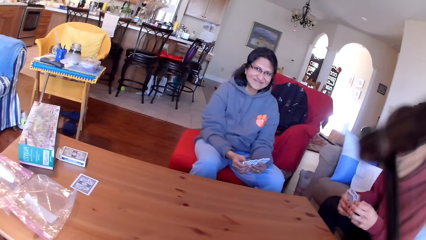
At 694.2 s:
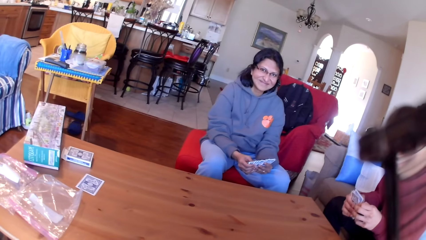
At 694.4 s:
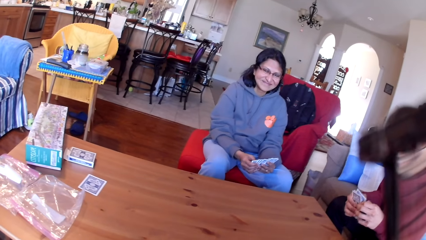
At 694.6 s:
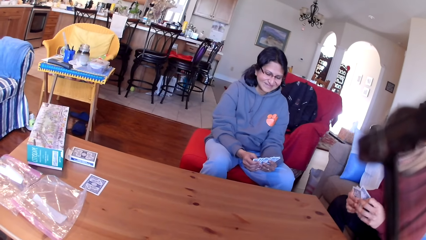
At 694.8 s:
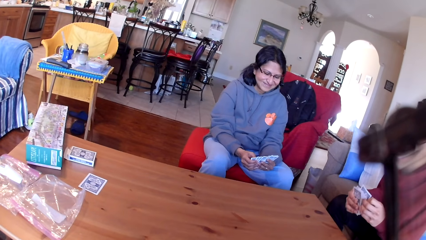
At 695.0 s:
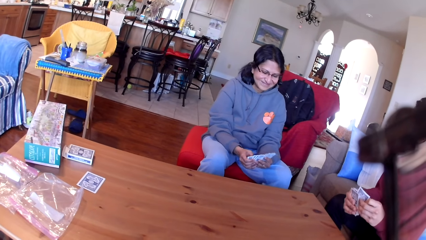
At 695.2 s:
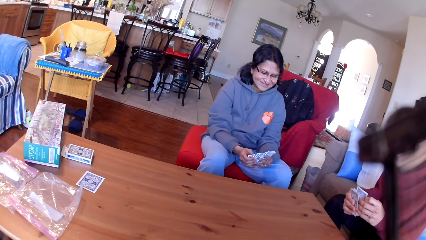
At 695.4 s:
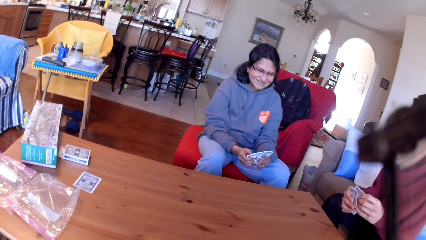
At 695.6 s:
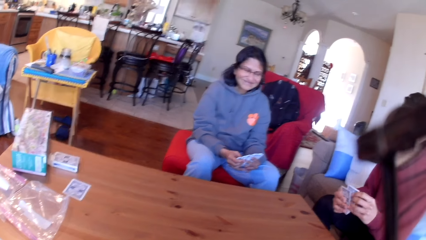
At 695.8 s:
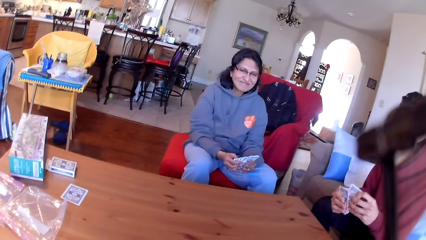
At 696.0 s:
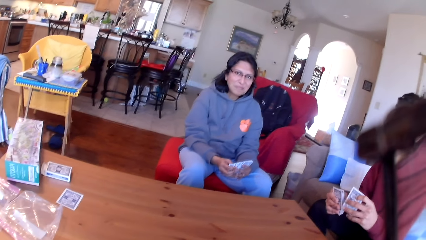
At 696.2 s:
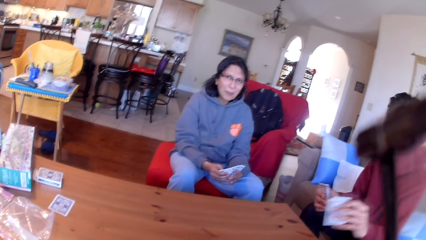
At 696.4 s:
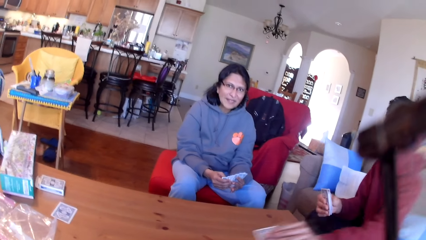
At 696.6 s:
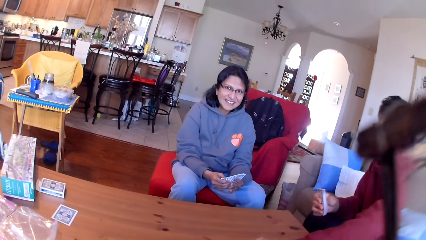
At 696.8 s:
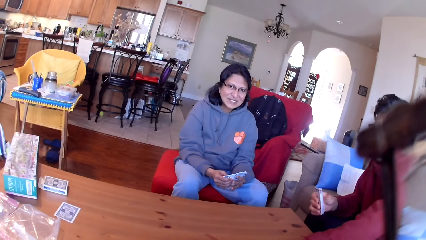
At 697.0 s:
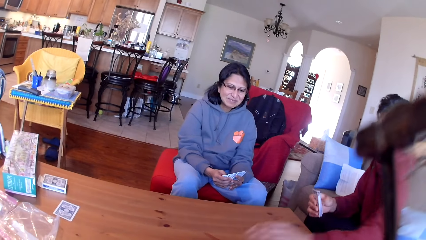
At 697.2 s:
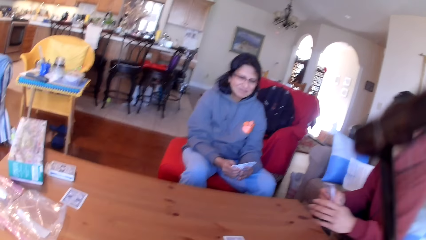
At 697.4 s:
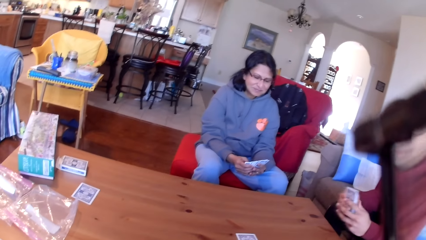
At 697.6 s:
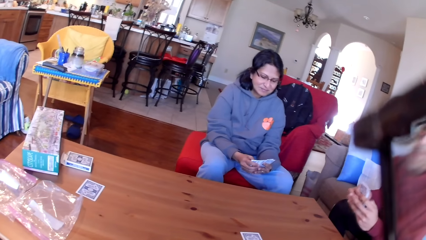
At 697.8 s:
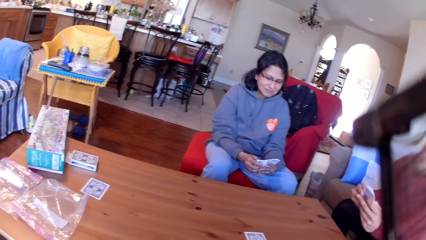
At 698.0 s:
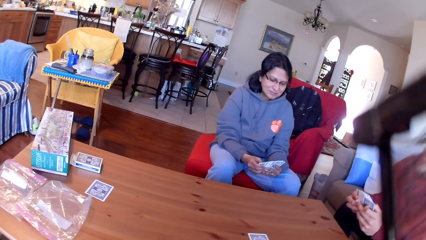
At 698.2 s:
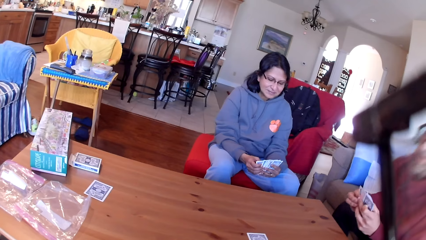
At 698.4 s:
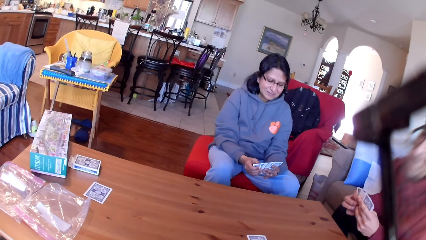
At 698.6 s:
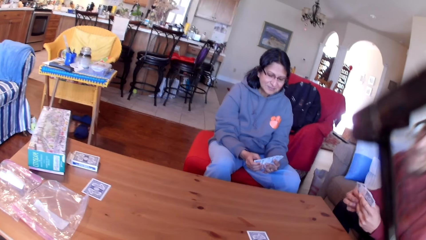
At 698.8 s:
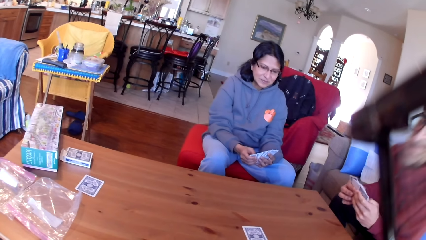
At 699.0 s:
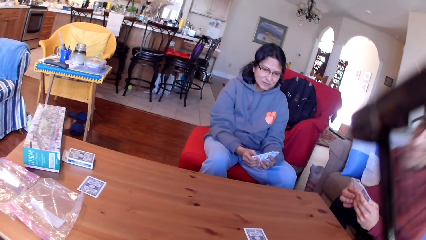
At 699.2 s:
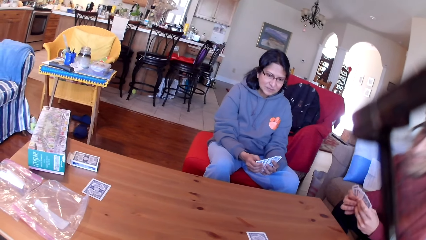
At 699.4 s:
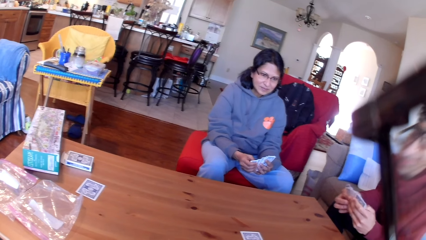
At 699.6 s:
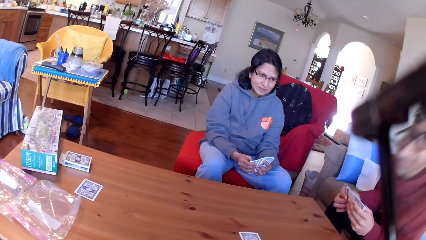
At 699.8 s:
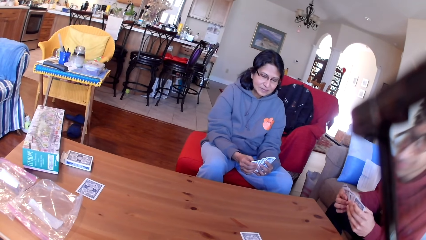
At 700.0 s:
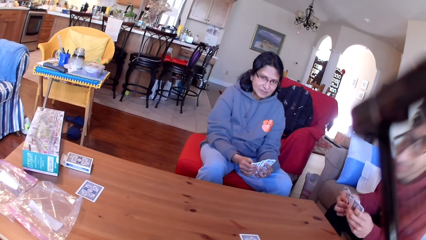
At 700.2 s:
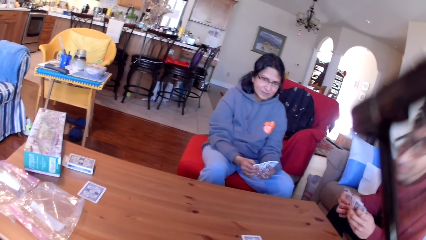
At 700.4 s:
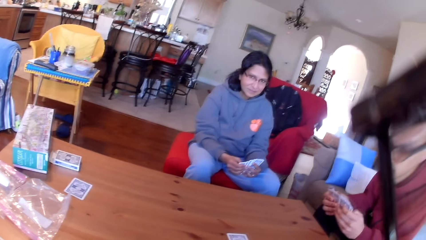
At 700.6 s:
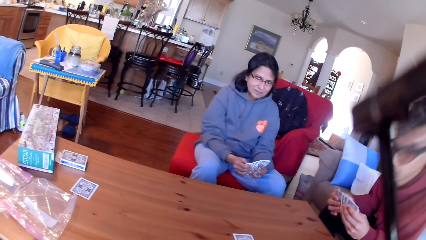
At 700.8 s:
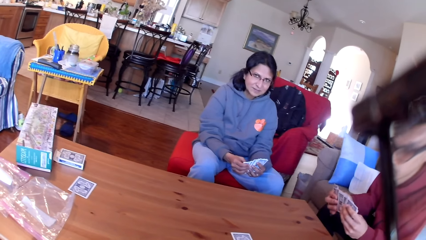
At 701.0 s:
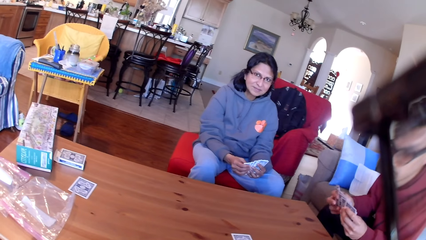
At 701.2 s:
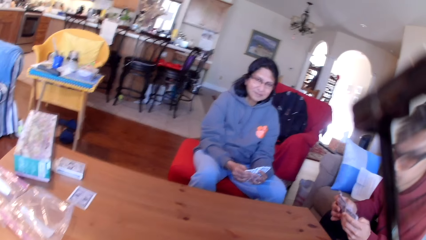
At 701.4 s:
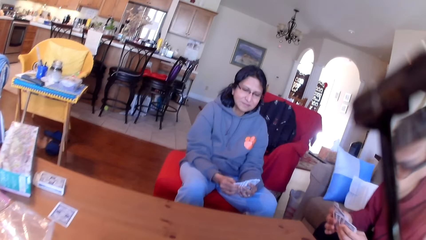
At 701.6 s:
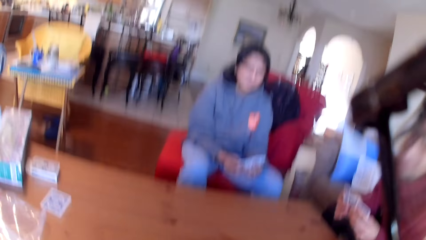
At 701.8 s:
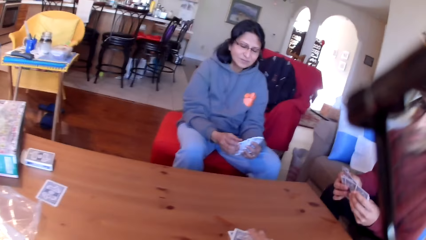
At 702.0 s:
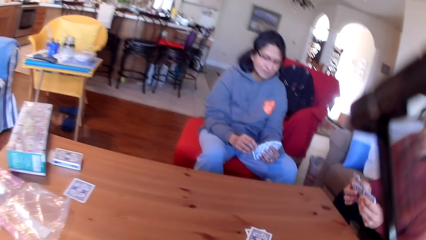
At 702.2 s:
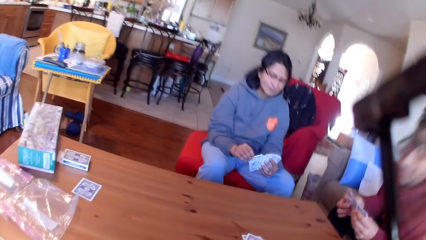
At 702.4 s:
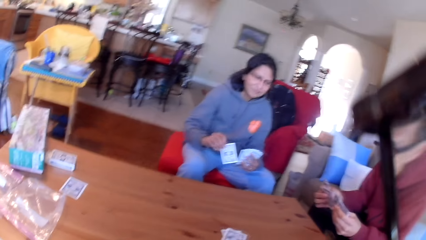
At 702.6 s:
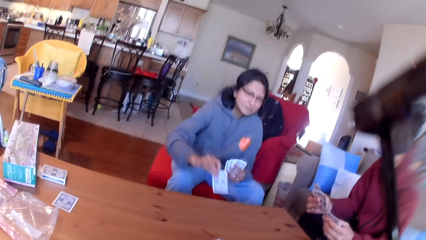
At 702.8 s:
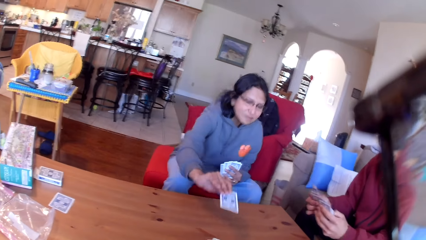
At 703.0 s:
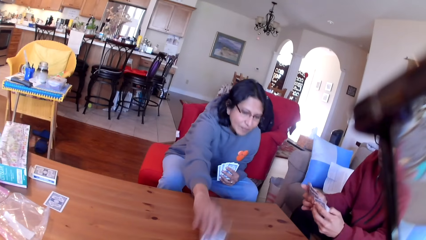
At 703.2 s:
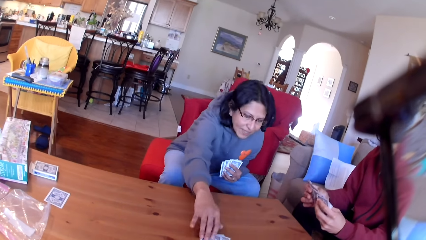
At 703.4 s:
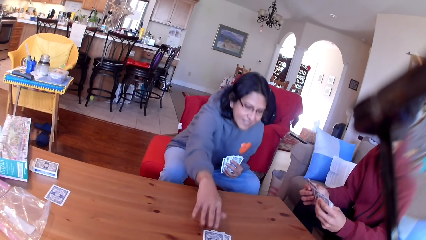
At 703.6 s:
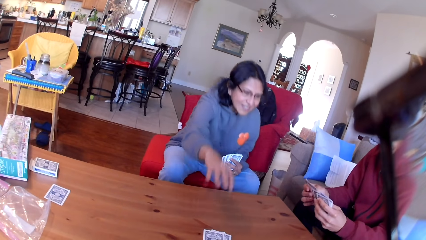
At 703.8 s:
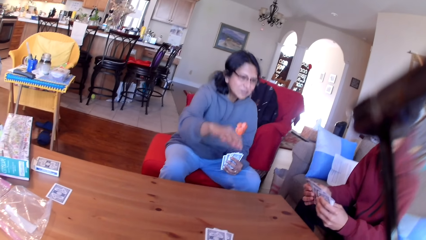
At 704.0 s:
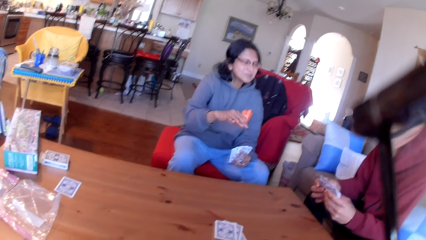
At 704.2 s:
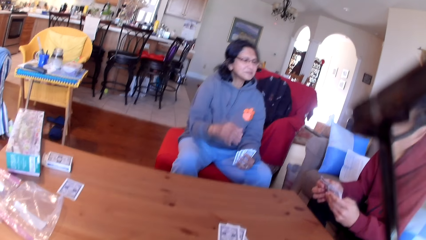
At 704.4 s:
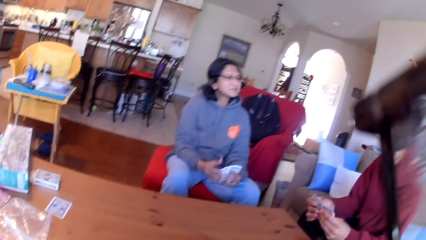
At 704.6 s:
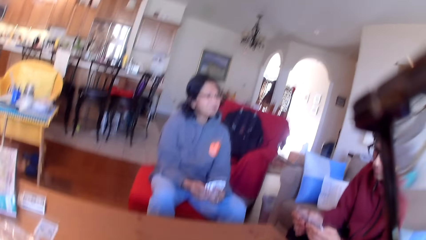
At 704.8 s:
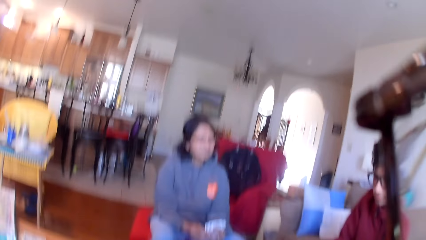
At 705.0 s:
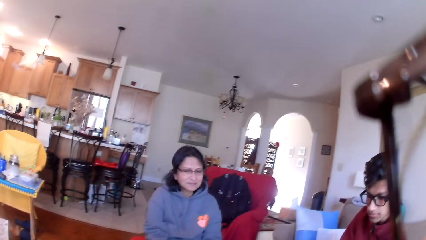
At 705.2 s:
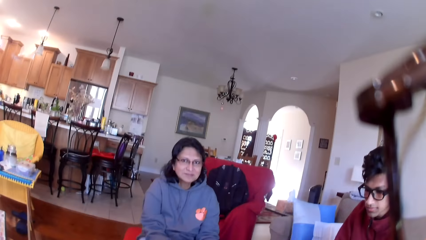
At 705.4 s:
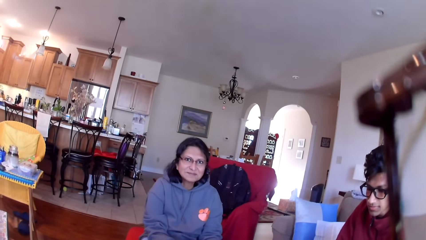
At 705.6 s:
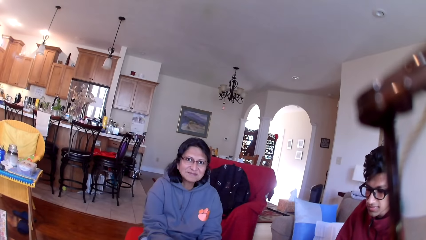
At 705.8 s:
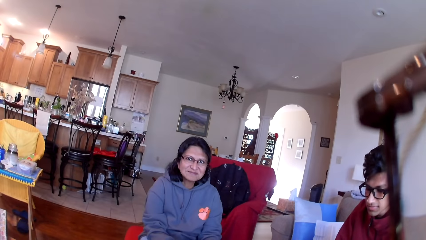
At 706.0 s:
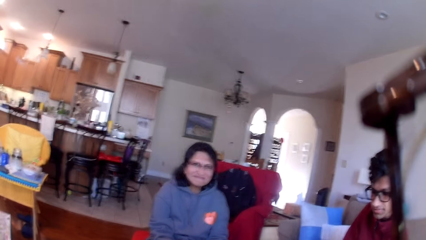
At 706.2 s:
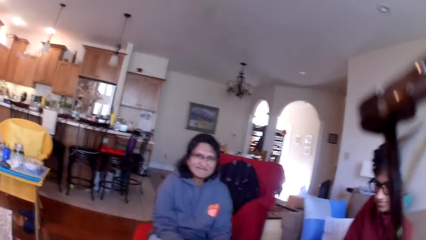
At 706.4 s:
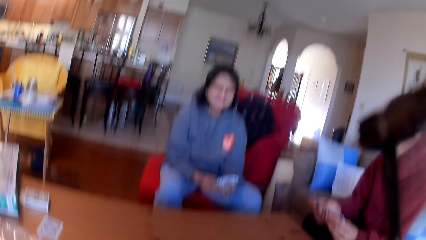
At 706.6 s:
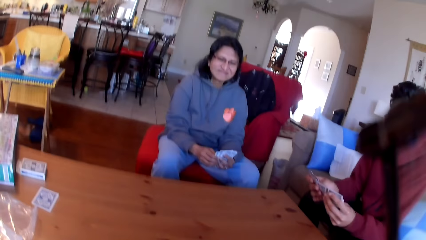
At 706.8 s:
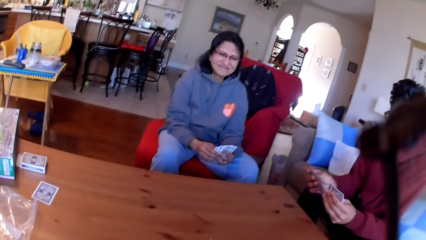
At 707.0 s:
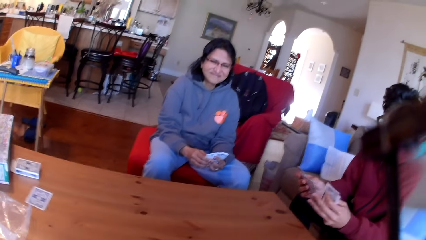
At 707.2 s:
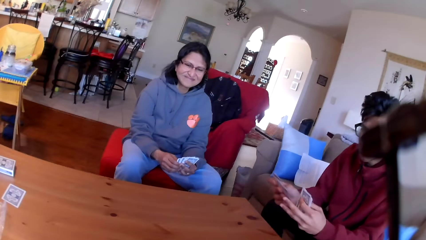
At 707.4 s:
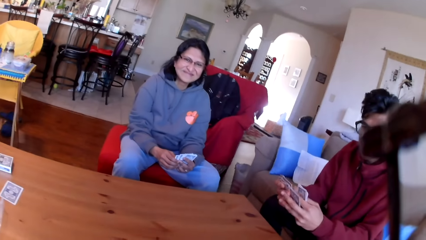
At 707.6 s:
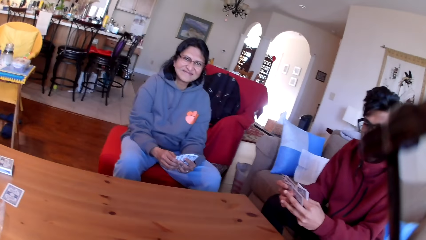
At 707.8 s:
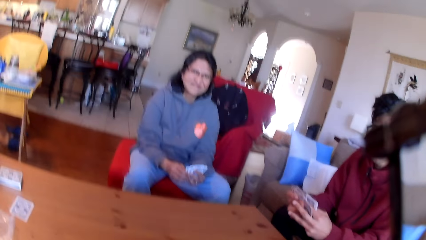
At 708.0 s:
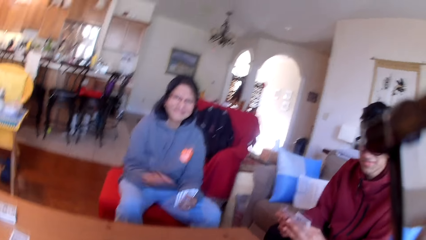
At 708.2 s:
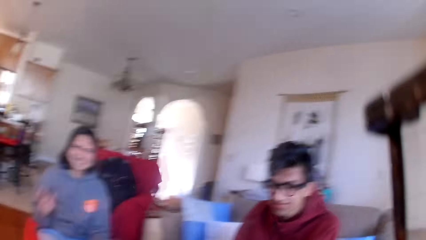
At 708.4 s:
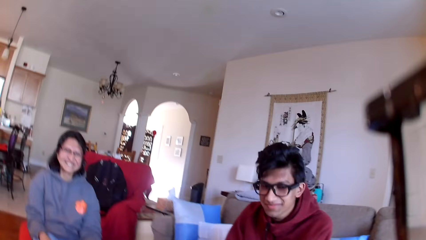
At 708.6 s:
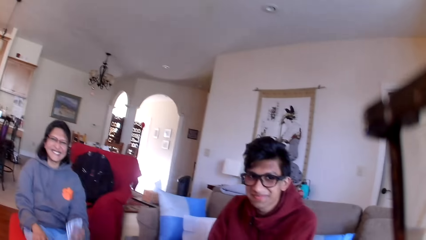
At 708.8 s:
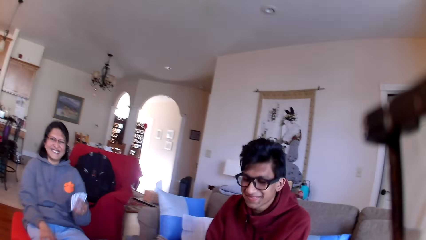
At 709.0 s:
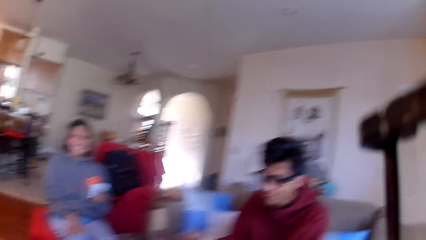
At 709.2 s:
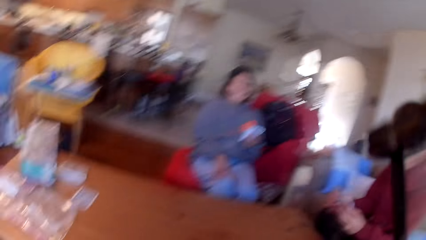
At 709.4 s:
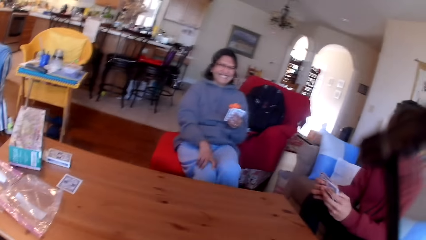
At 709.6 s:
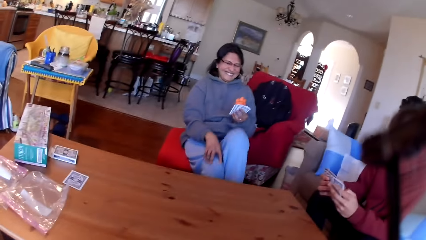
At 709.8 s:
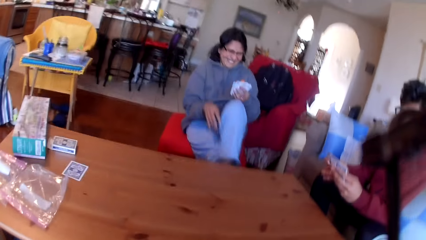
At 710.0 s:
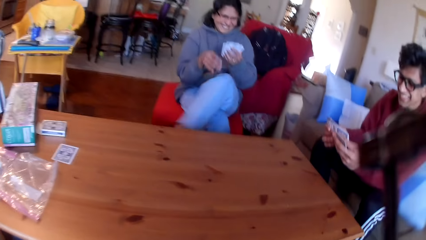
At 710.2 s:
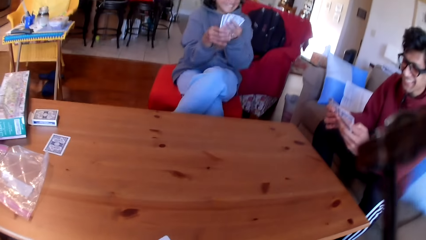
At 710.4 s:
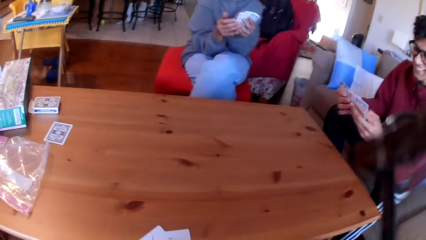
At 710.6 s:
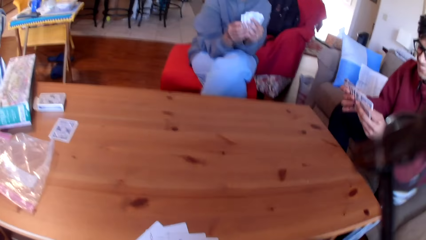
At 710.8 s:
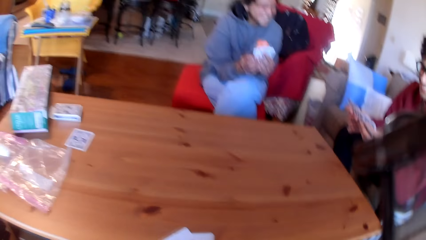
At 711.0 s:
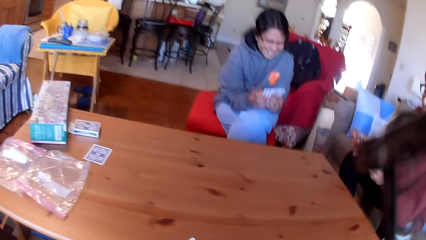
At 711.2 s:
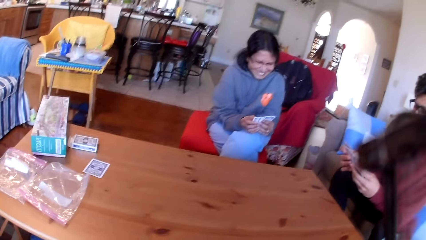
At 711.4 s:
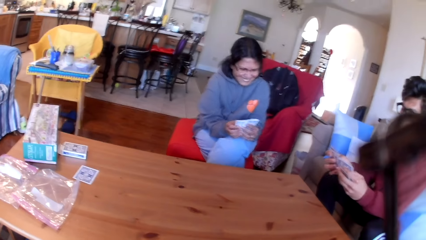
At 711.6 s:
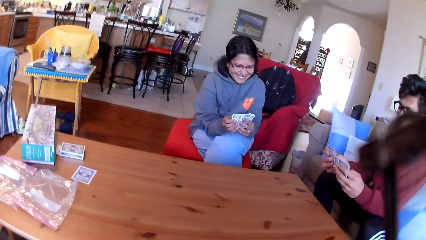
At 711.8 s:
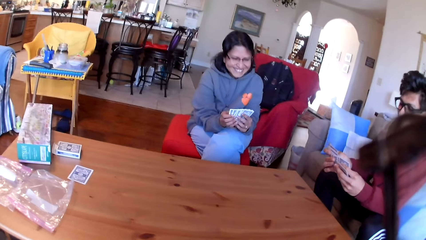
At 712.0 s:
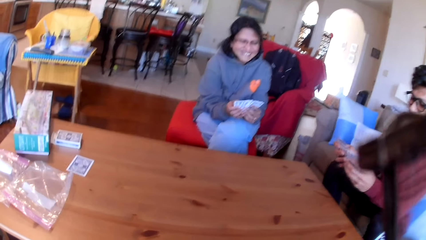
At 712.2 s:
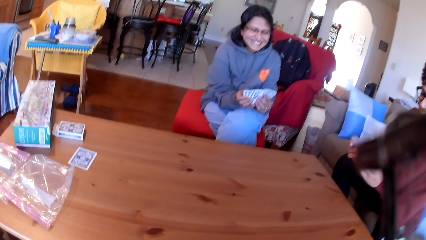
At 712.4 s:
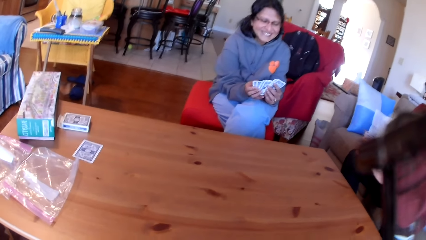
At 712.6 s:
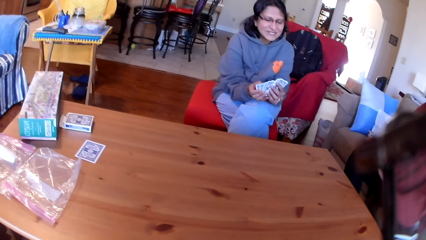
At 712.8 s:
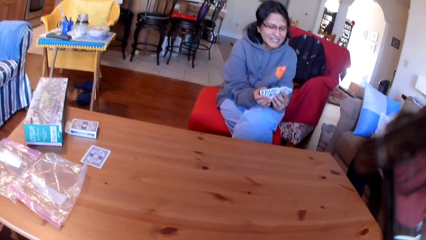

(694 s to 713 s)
A man places a card on the table. The camera wearer places a card on the table. A lady places a card on the table. The camera wearer holds a card from the table.
